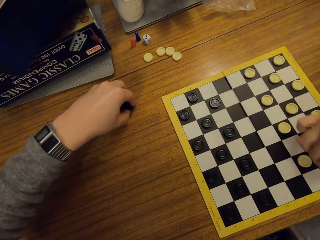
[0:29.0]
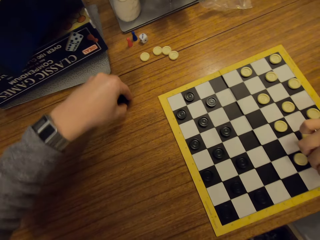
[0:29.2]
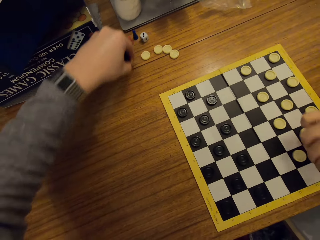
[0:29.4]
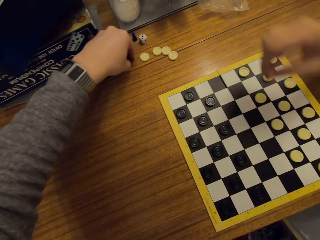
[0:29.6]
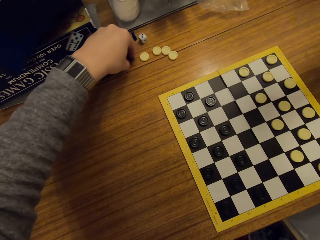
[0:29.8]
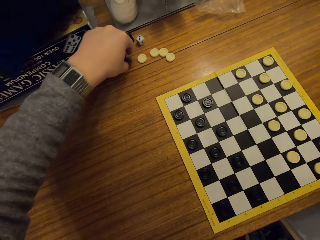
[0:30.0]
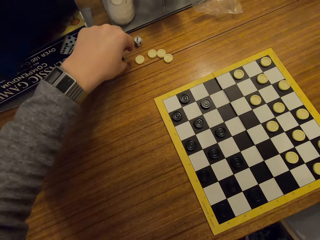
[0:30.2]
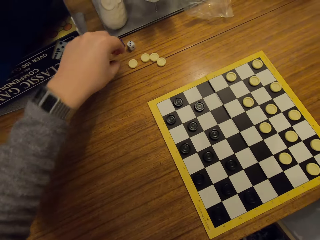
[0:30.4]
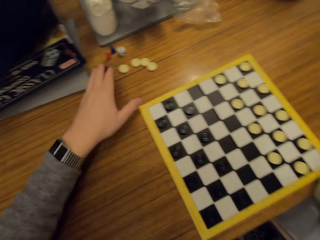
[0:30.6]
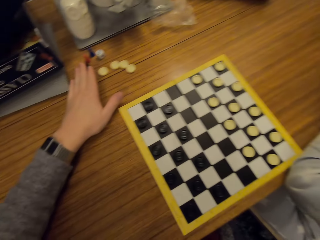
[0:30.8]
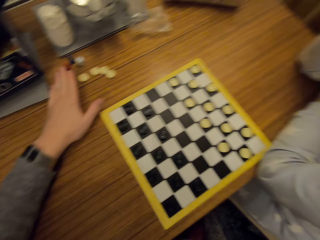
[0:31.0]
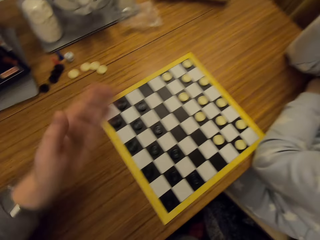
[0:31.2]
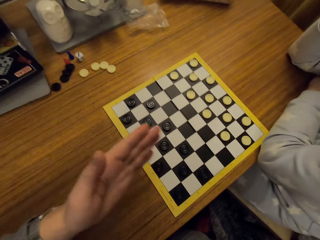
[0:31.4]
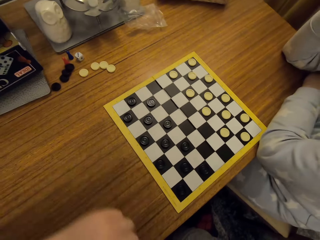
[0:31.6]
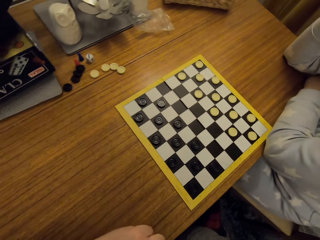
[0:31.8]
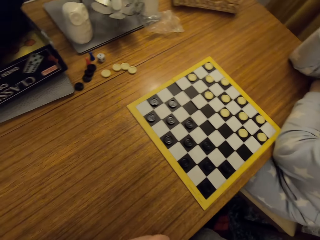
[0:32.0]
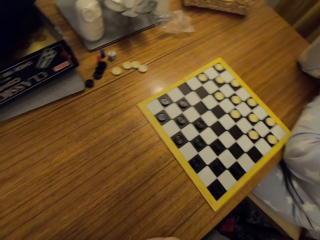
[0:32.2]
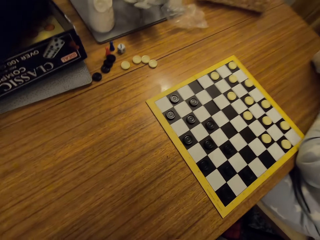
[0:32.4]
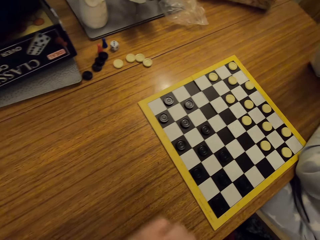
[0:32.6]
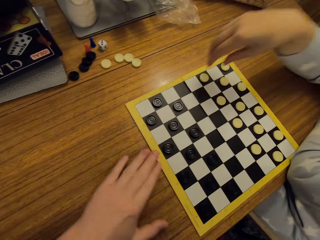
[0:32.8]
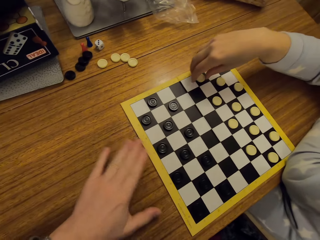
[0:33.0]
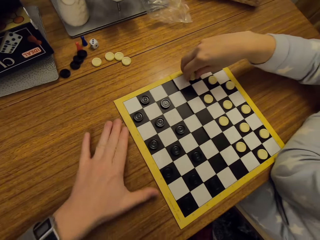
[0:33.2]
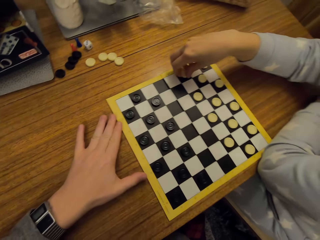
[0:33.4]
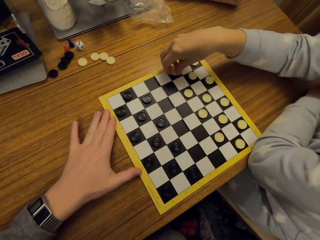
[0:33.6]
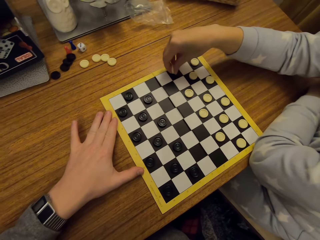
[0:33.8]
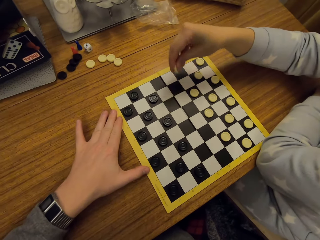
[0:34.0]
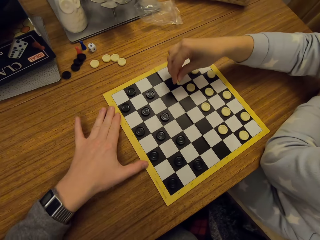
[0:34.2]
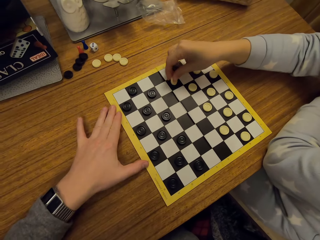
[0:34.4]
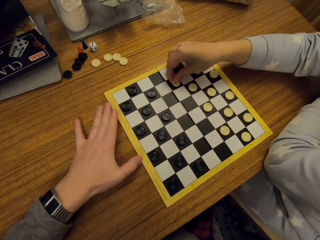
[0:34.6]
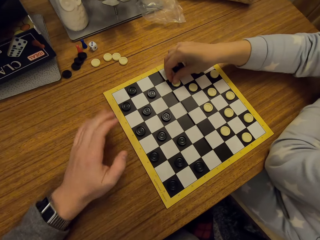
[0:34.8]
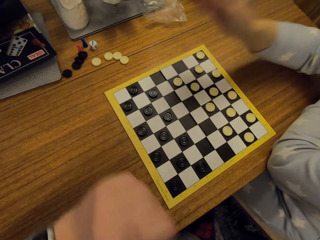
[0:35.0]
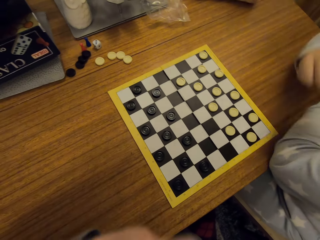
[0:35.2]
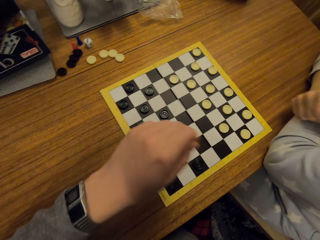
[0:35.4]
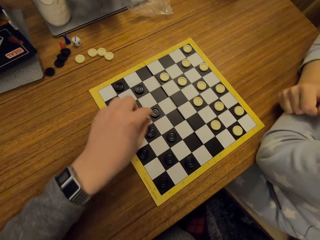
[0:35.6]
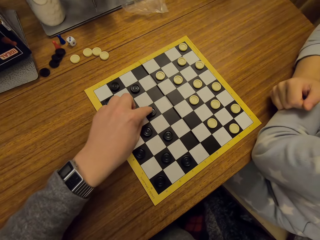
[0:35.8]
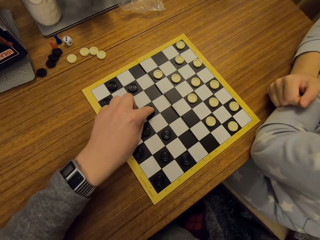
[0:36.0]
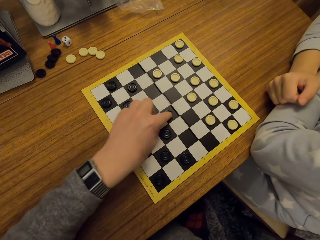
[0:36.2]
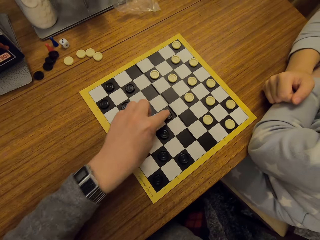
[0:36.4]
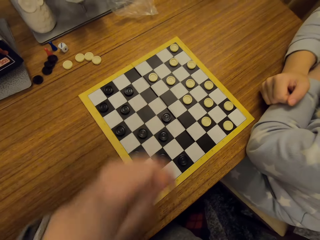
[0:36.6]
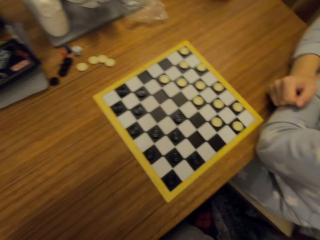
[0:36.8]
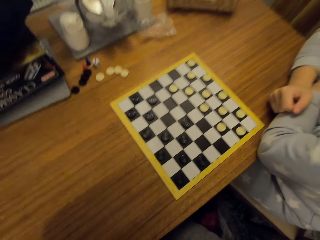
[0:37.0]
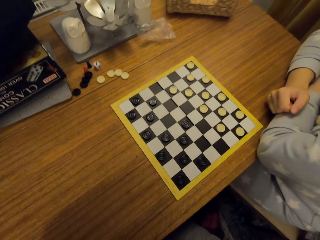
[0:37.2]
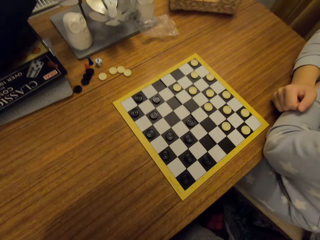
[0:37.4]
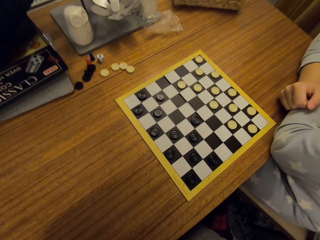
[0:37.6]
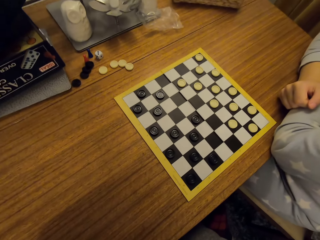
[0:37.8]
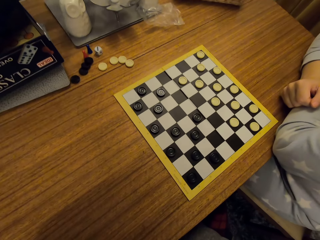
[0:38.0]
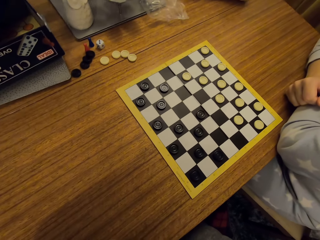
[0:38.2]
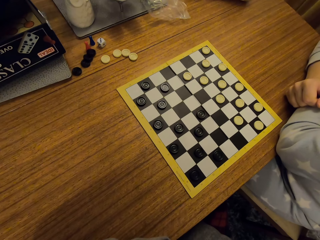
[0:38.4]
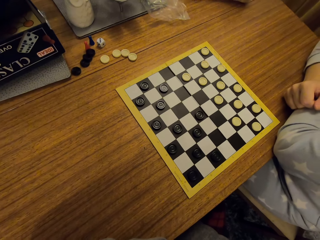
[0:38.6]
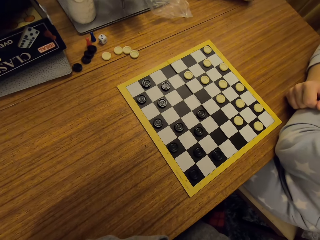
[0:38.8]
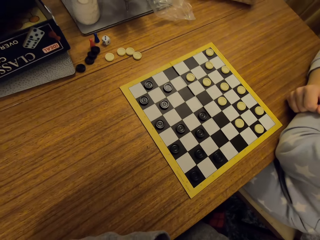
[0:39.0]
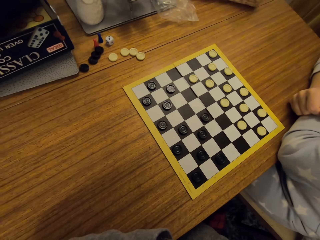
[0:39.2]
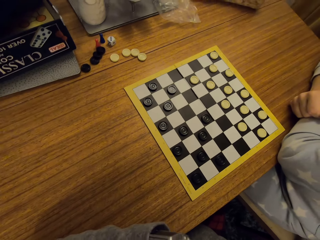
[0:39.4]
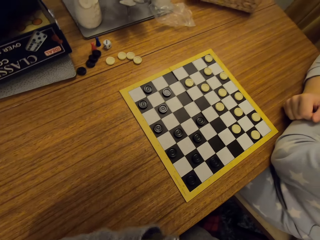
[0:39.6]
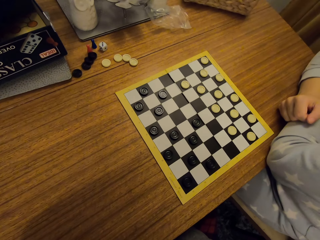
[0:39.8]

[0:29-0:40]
A woman lifts a button or disc. The camera wearer picks up buttons. The woman puts the button down. The camera wearer collects the buttons and puts the discs on the table. They move their hand. They talk to the woman. The woman takes a disc. The camera wearer moves the board. The woman puts the disc on the board. The camera wearer moves a disc. They look at the board.

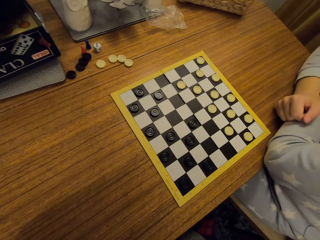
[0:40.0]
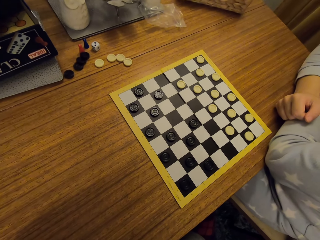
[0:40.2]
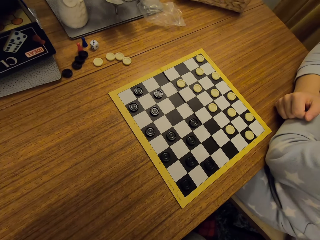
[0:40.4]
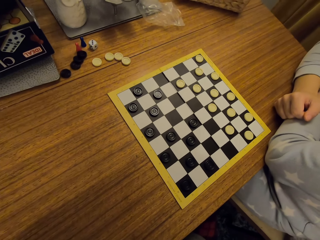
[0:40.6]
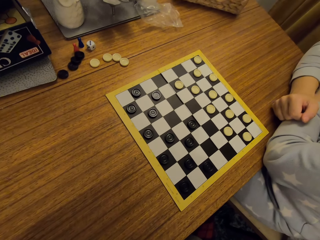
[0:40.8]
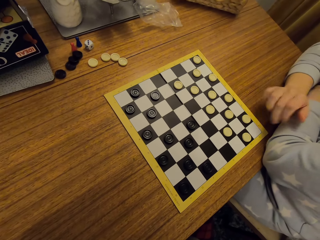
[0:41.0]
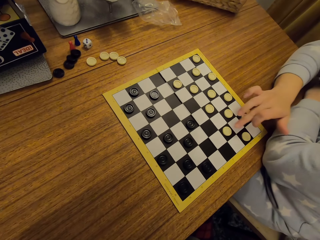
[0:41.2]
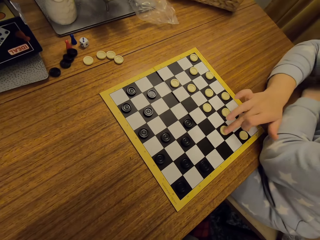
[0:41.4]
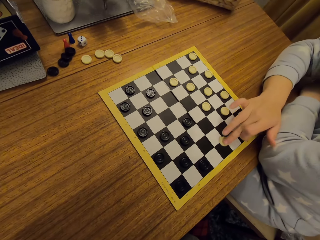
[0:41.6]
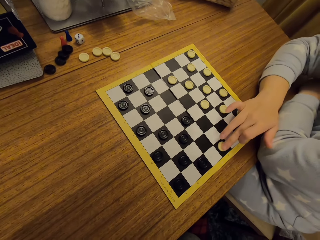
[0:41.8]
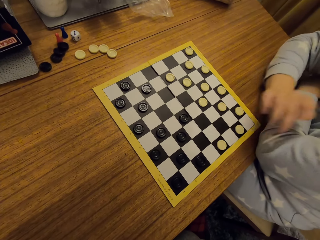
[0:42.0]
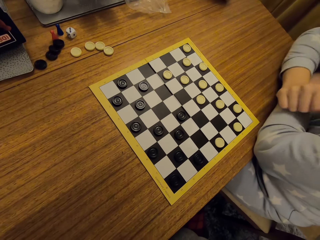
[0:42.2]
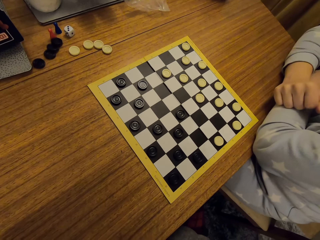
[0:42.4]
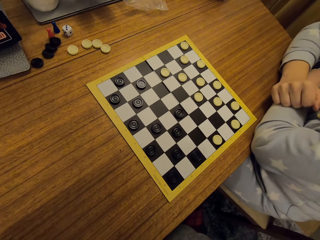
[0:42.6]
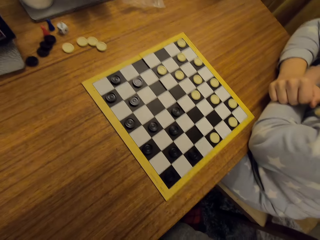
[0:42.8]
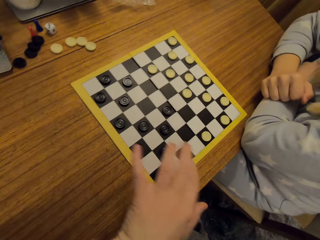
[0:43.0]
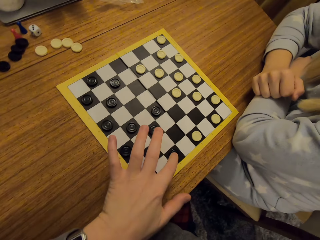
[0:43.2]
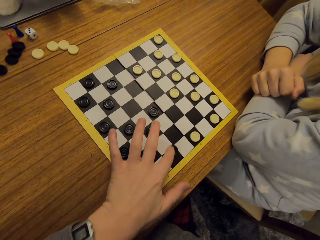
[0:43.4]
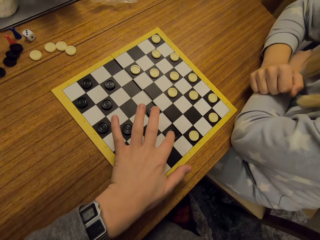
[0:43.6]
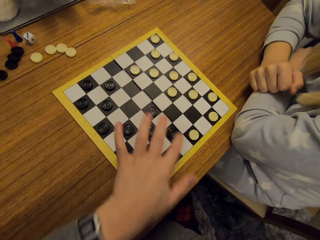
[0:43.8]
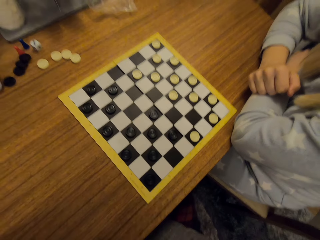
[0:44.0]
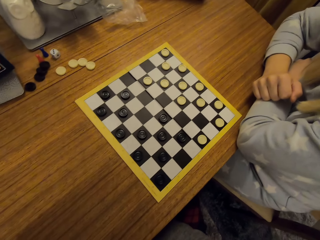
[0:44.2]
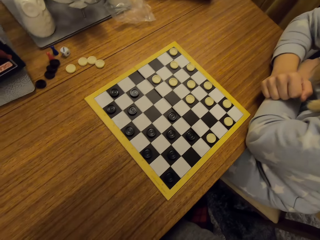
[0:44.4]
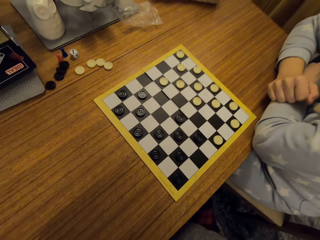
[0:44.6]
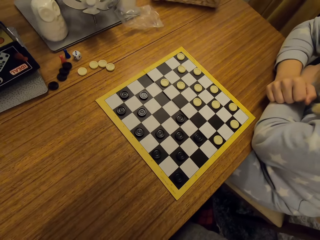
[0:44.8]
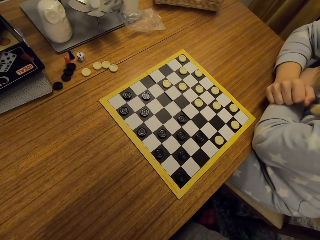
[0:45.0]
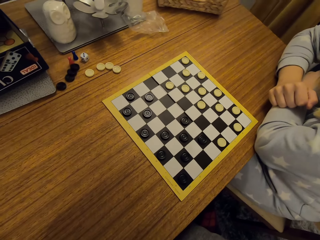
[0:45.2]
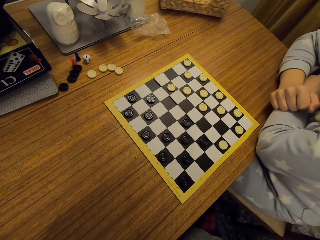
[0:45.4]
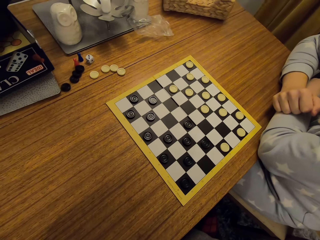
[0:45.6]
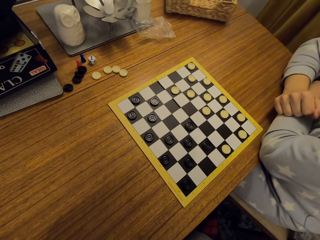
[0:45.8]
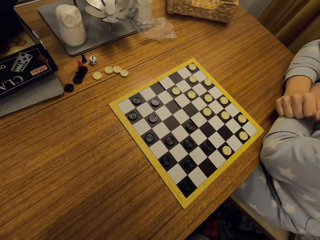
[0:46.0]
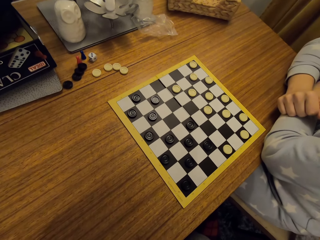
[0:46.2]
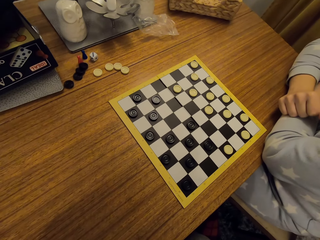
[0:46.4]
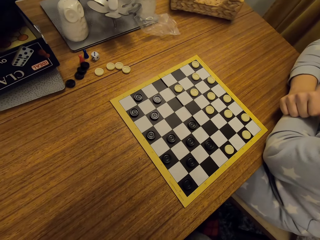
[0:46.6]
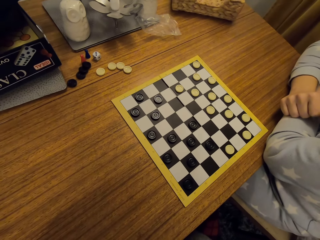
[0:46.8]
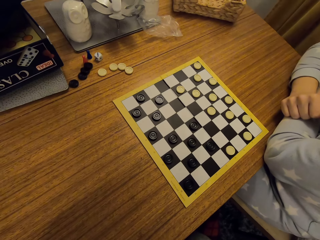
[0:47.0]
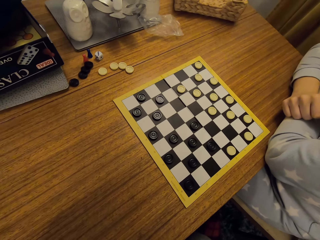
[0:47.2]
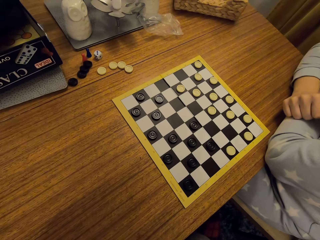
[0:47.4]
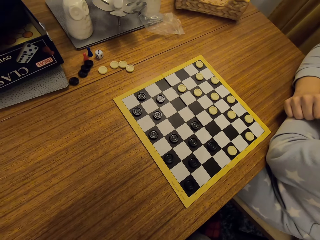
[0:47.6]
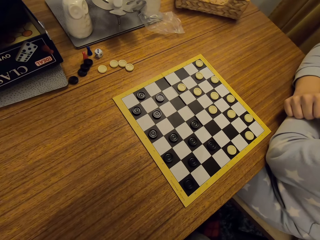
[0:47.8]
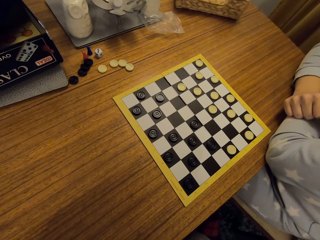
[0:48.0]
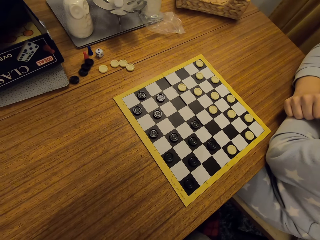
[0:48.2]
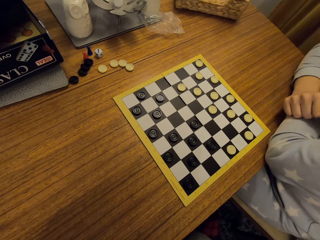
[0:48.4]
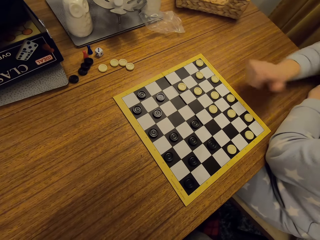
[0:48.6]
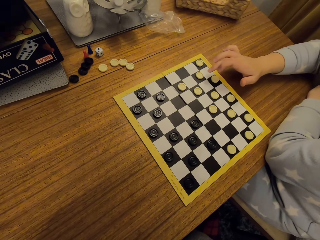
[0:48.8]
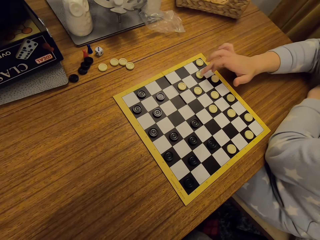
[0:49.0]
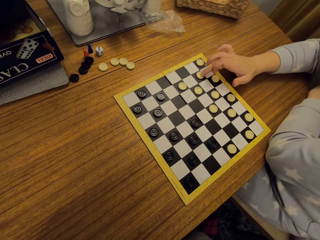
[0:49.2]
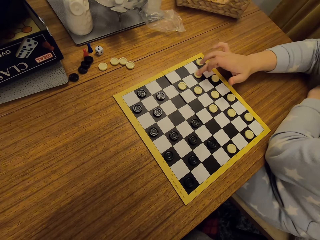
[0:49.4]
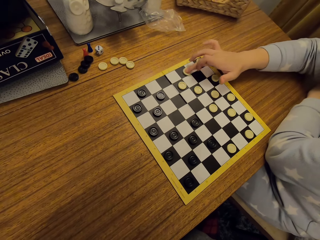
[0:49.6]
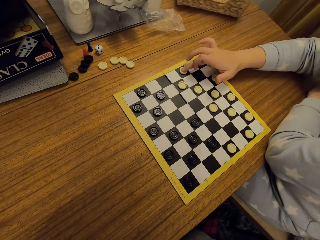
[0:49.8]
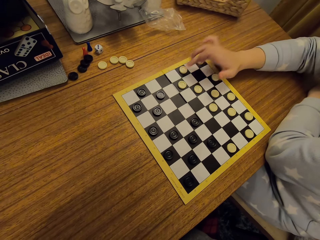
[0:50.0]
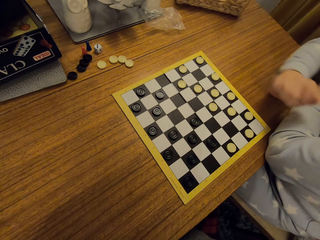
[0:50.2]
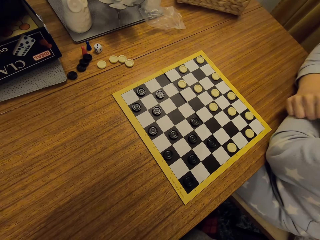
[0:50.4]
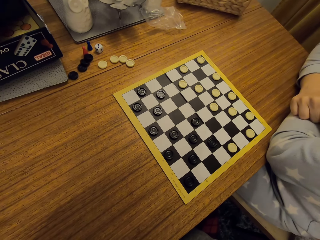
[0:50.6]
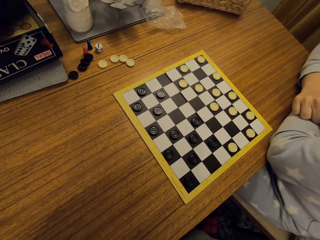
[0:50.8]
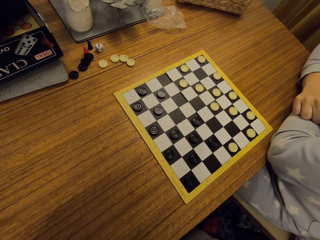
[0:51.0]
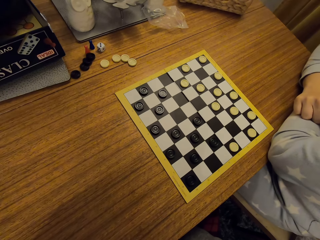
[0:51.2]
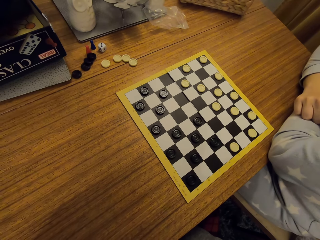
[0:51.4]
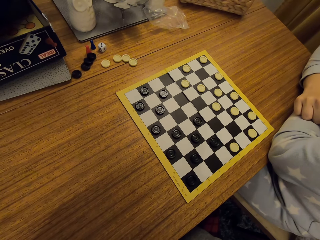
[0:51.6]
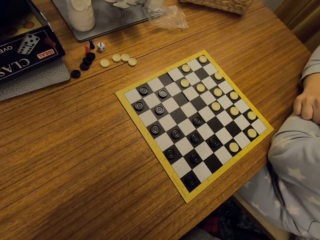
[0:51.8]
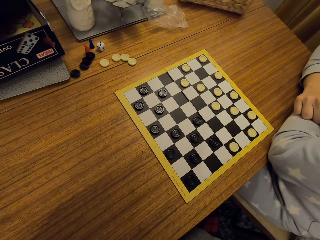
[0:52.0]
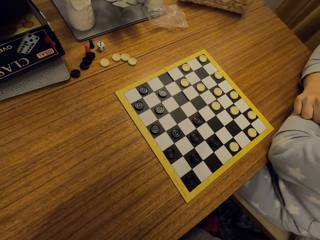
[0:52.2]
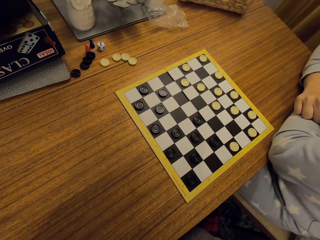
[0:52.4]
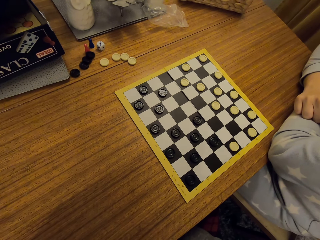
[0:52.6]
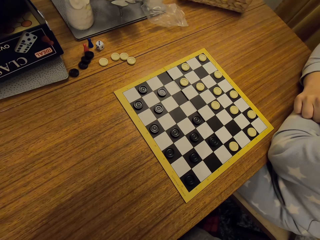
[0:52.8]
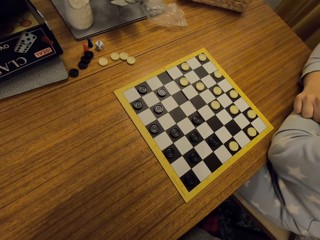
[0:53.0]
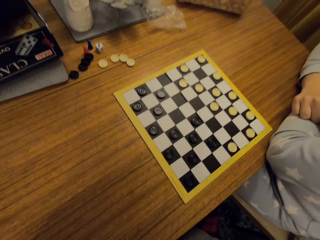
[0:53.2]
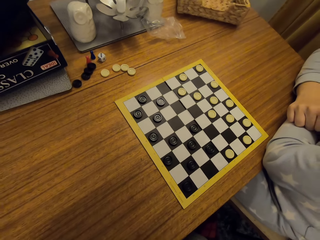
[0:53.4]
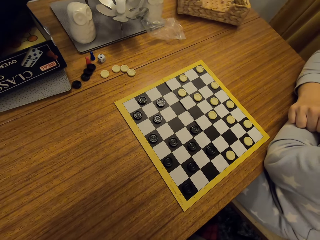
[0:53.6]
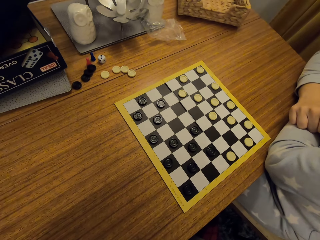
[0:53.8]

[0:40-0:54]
A woman moves a disc. The camera wearer moves a disc. They look at the board. The woman moves a disc. The camera wearer looks at the board.
